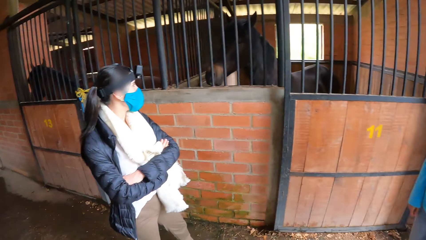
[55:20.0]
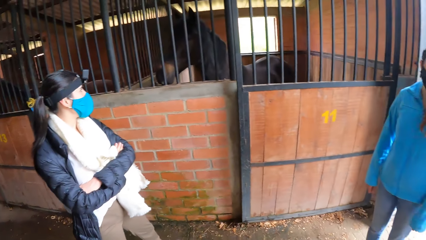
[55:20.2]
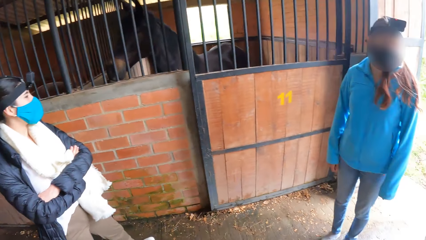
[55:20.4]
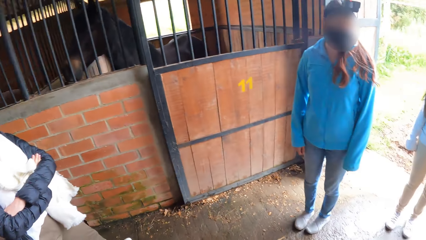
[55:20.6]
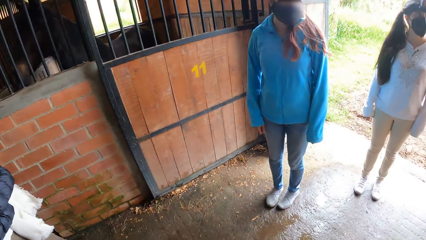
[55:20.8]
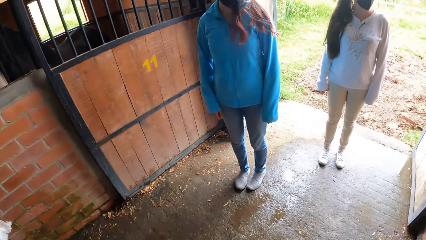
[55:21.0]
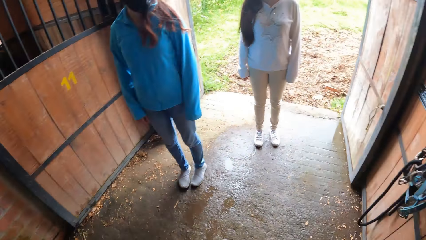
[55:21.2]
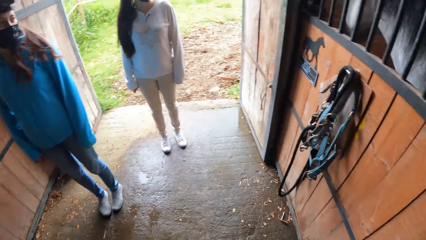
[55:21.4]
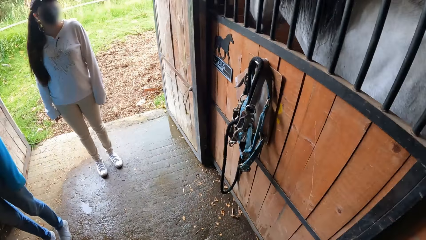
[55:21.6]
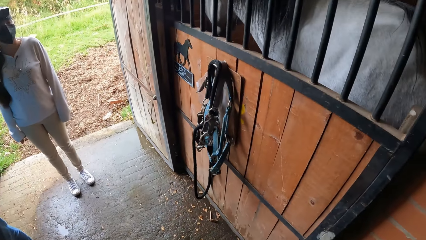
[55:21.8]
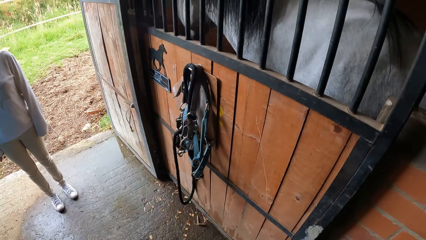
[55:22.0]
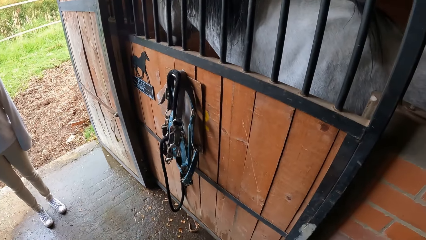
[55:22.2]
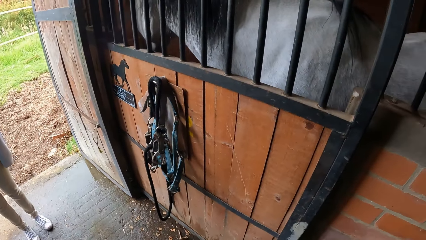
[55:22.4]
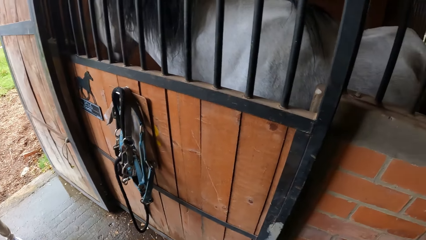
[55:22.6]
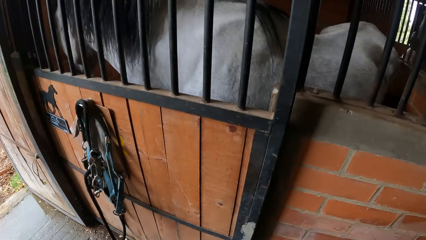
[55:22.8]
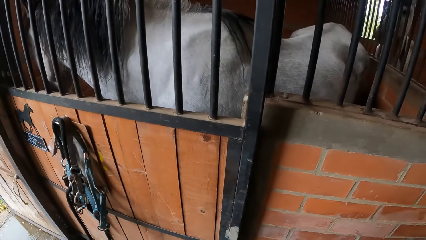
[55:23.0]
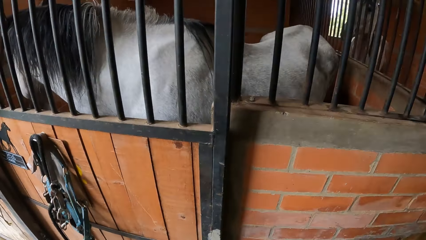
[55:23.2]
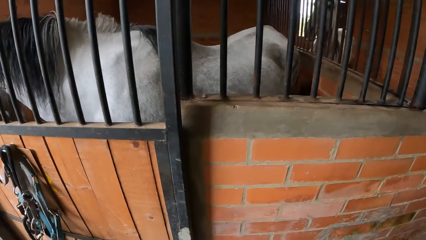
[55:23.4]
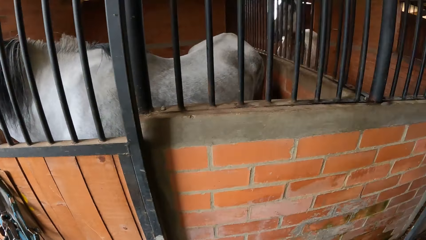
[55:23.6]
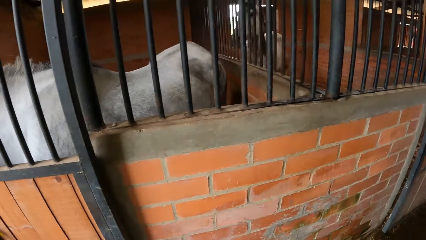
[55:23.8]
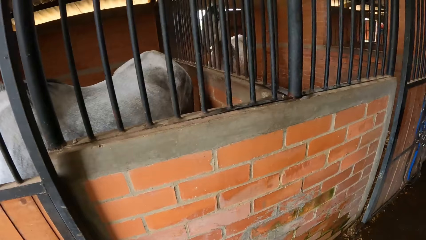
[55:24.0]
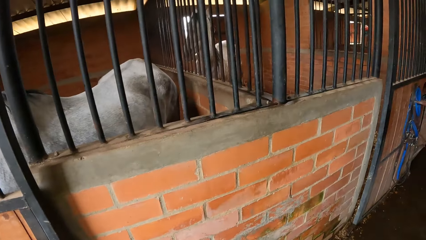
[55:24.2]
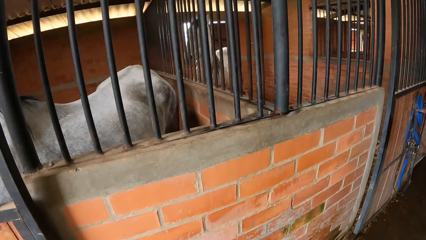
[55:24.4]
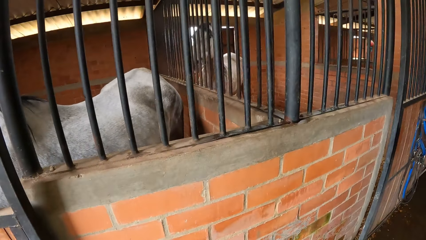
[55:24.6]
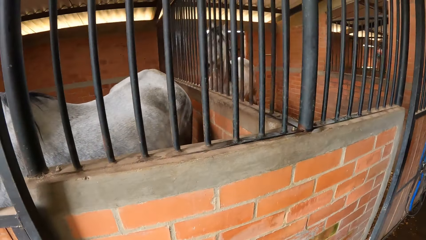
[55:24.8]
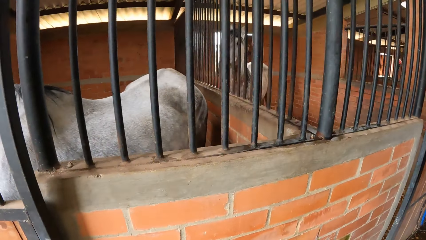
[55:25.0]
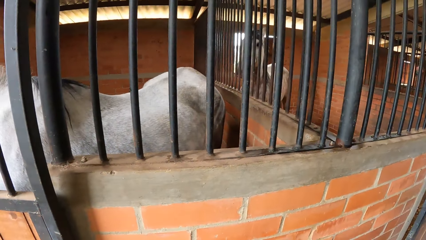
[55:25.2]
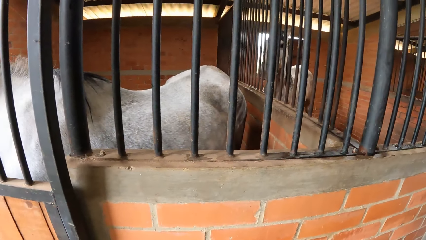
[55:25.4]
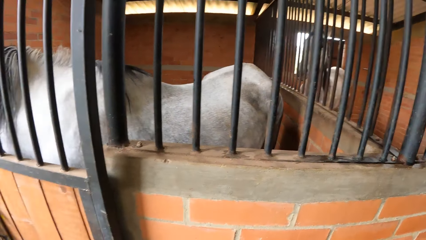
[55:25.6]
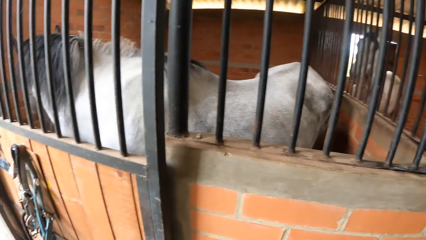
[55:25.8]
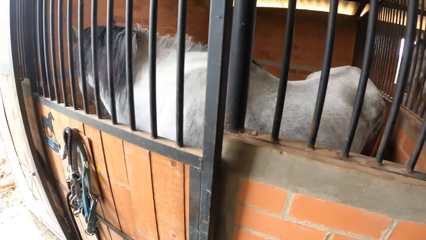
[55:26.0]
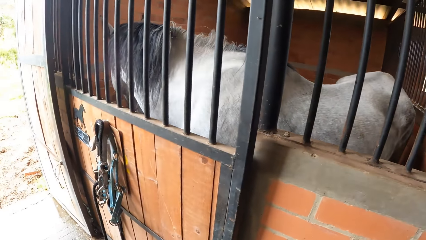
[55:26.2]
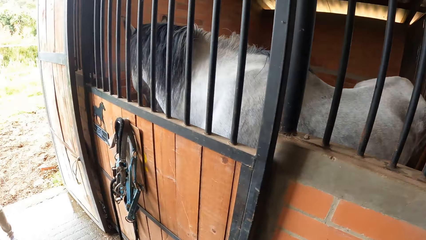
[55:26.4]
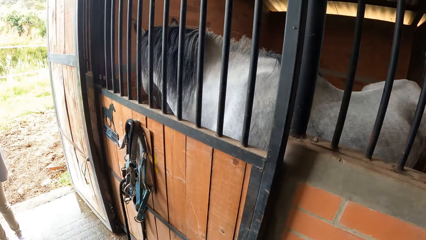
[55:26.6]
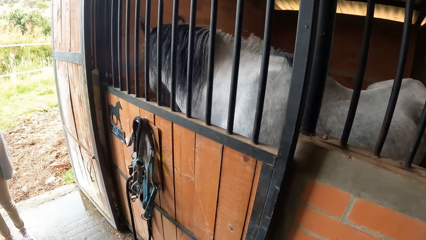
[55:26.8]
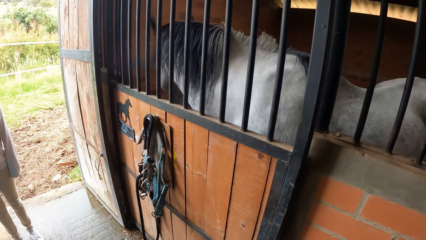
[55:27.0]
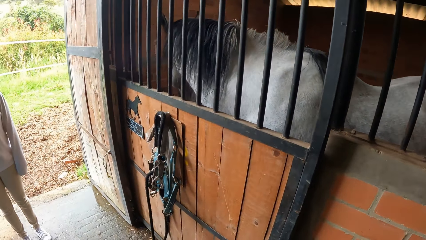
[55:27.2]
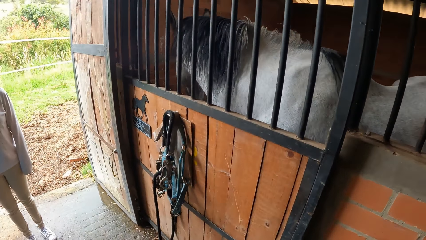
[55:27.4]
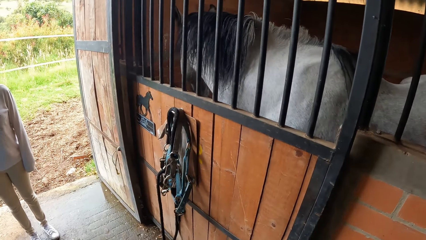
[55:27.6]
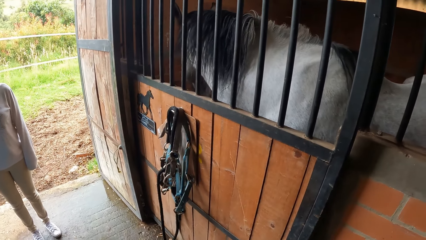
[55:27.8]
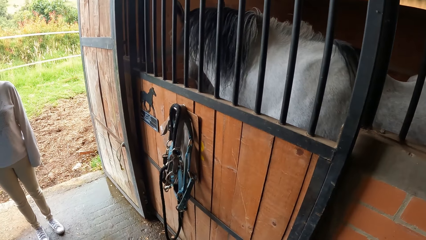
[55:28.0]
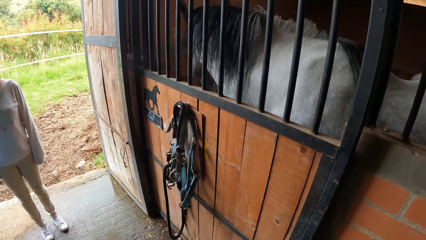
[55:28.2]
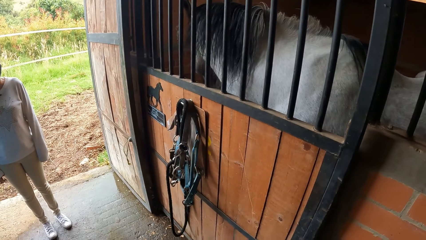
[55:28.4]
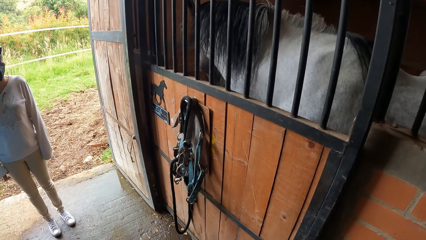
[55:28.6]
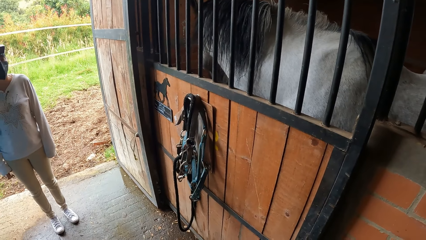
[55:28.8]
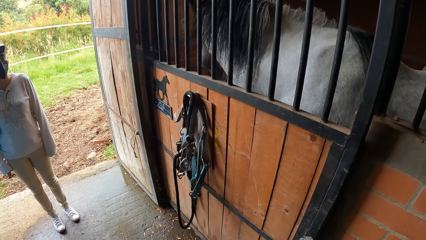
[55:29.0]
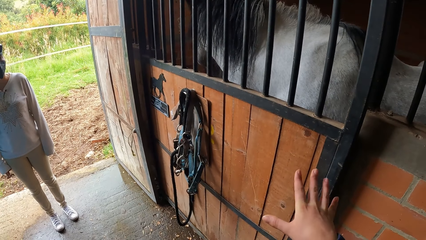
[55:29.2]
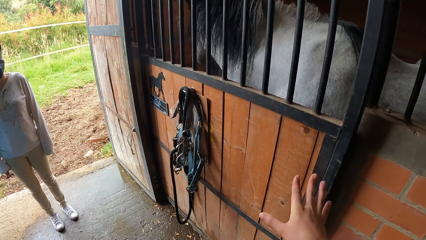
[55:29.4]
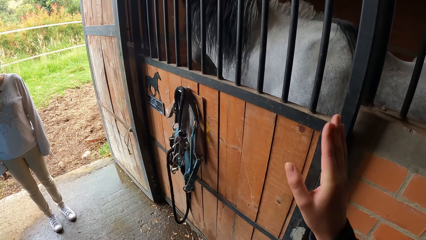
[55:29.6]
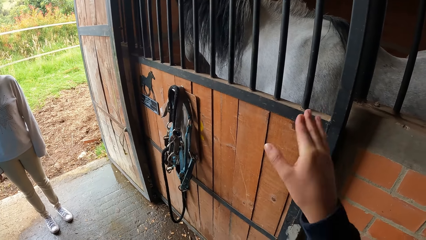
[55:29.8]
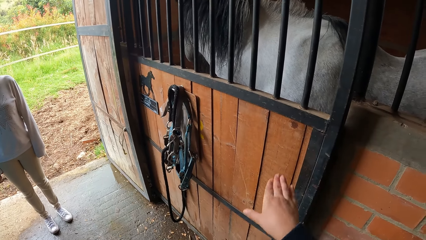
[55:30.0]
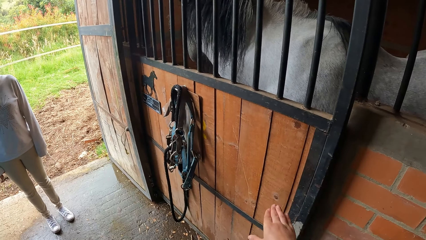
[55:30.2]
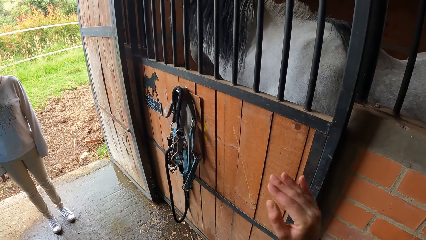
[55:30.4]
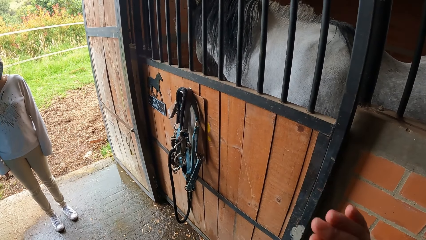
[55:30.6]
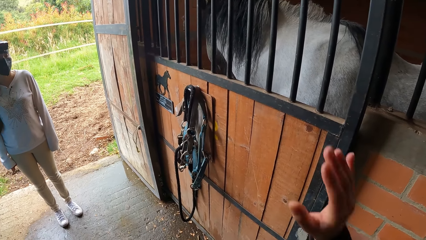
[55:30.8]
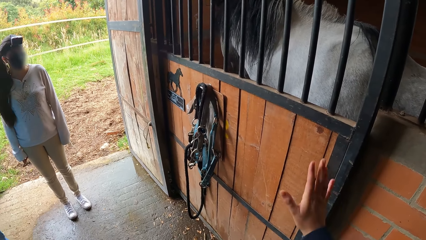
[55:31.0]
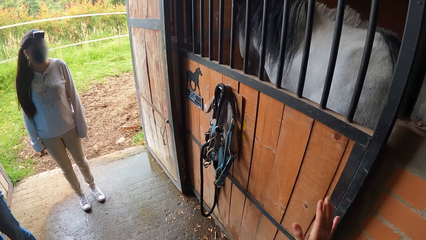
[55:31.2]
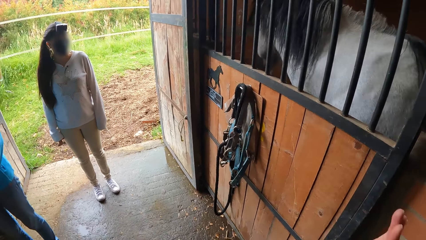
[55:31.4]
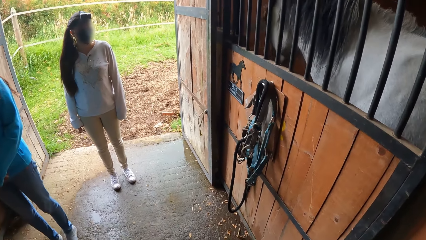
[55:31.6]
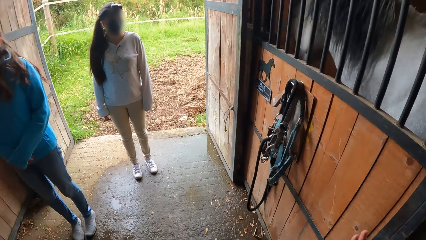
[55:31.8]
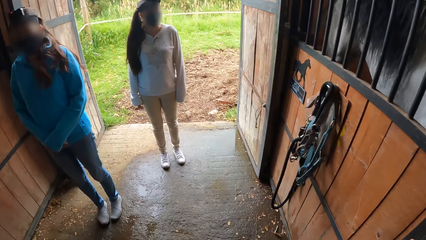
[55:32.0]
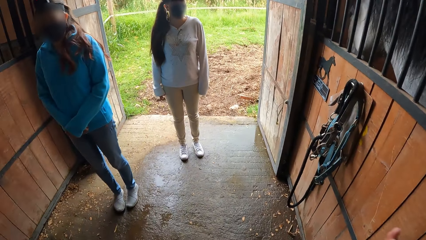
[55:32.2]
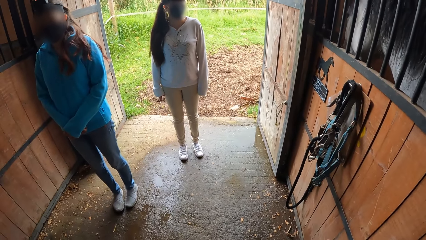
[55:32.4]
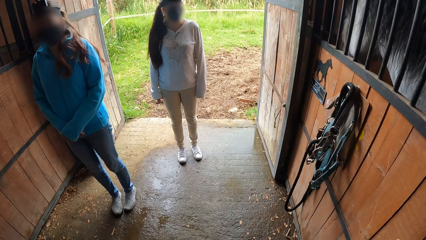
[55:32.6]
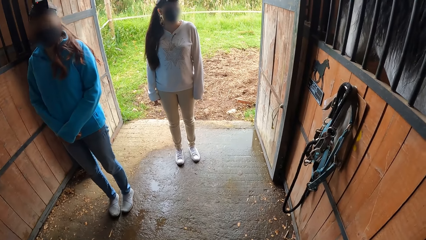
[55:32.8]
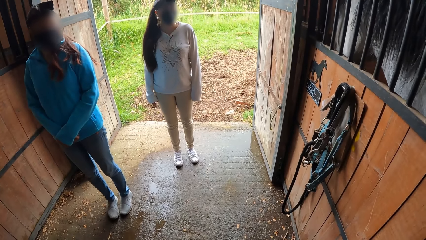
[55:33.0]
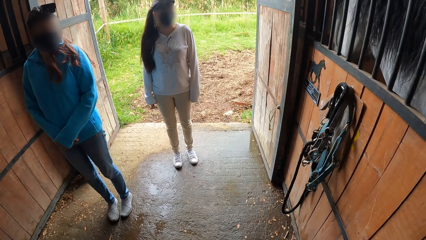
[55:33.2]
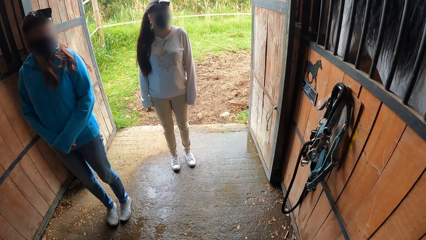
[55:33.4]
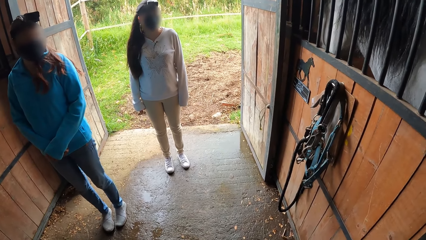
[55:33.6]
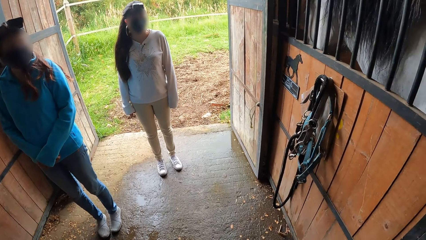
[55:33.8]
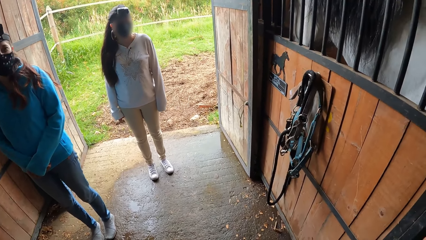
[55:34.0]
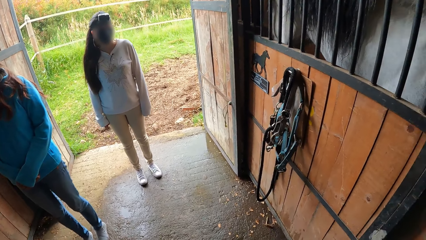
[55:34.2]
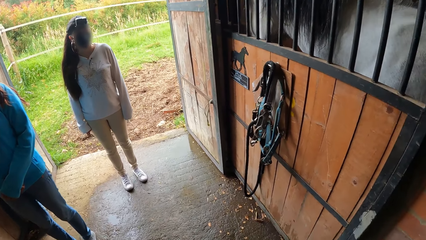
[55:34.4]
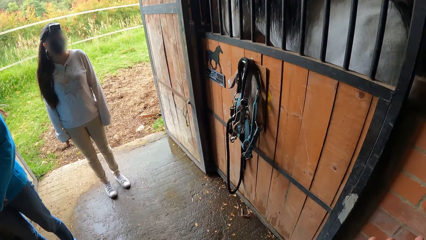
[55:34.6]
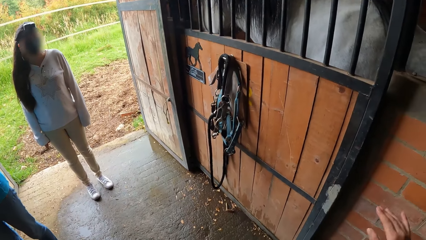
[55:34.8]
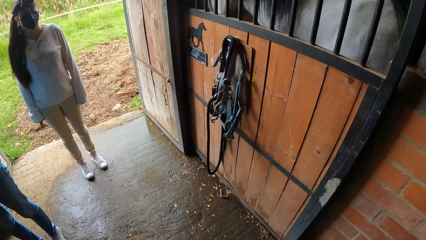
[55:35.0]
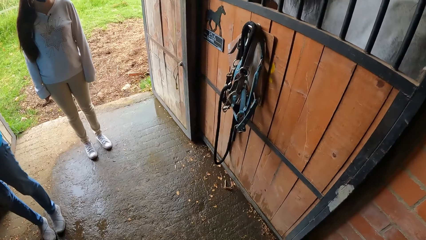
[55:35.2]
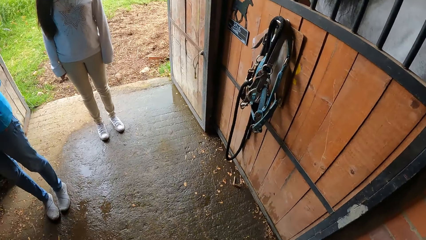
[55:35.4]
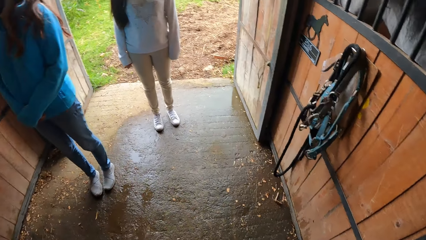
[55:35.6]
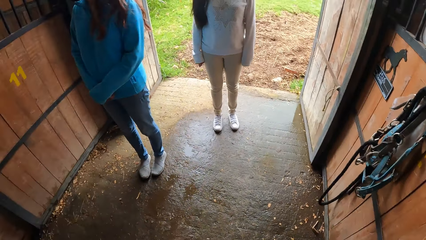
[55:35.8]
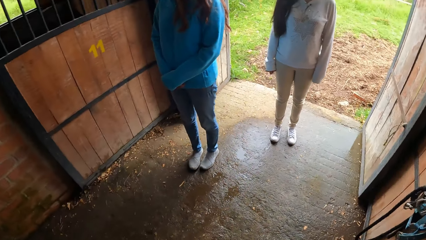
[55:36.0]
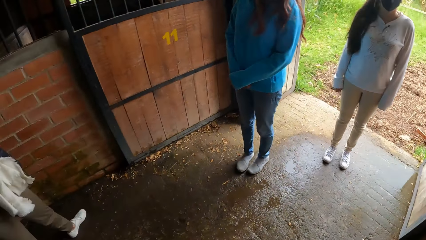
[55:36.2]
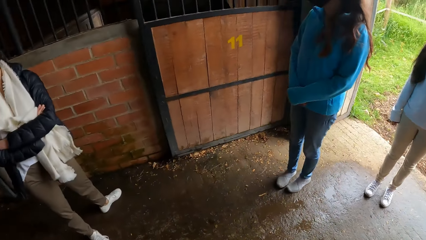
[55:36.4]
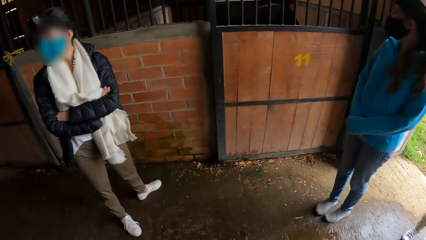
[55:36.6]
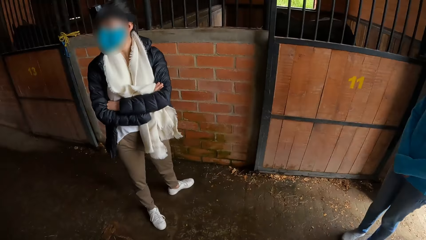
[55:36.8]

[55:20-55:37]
The camera wearer looks at the horse. She interacts with a woman, another woman and a third woman. She gesticulates with her right hand. She looks around.
